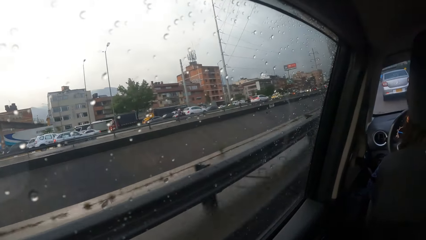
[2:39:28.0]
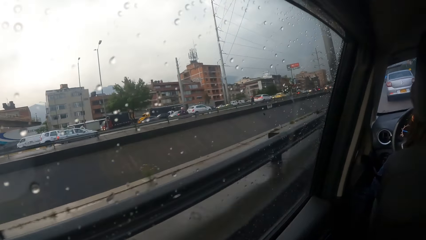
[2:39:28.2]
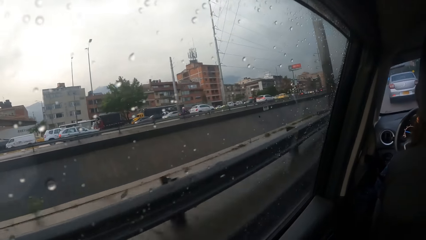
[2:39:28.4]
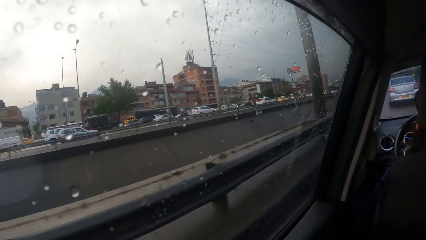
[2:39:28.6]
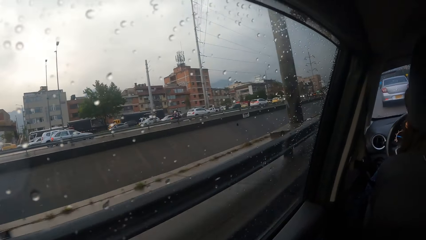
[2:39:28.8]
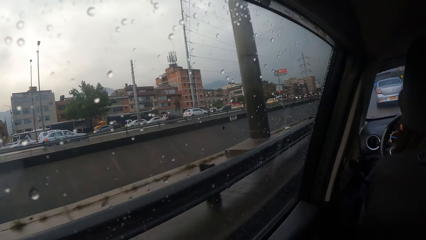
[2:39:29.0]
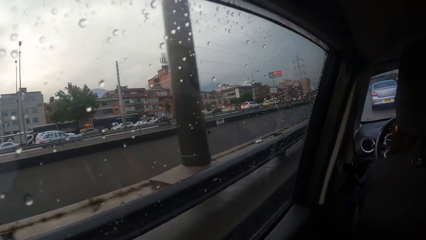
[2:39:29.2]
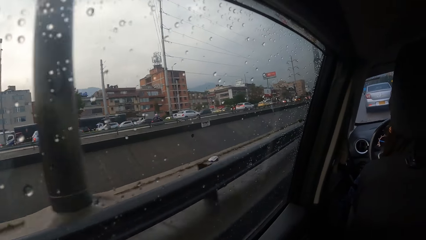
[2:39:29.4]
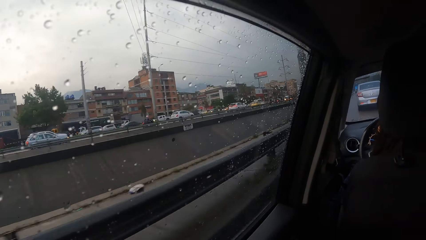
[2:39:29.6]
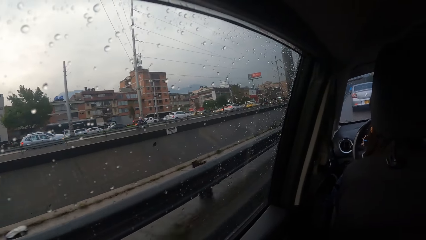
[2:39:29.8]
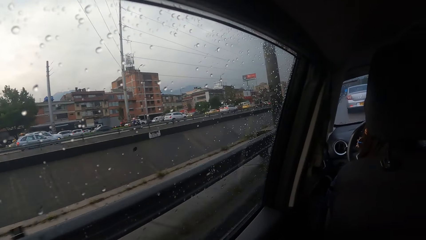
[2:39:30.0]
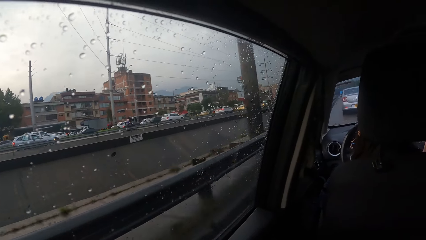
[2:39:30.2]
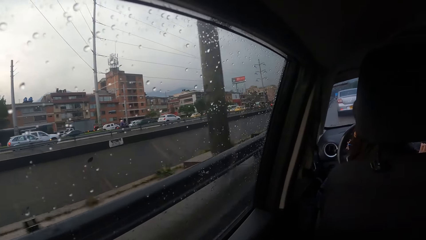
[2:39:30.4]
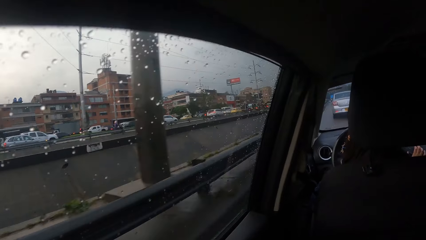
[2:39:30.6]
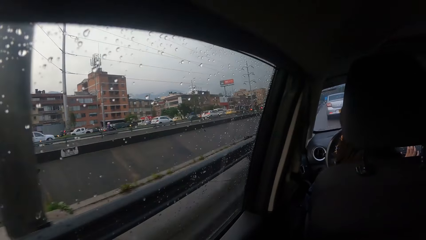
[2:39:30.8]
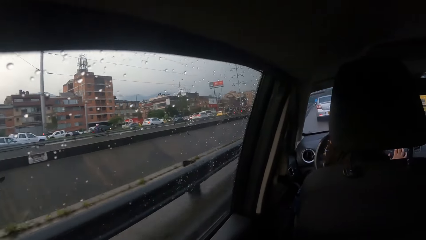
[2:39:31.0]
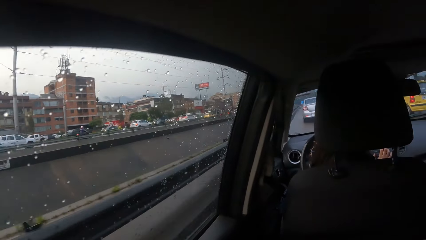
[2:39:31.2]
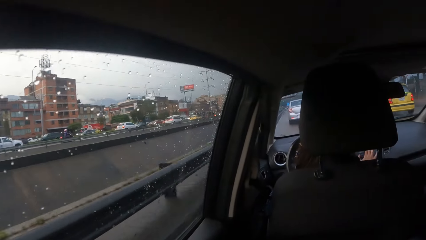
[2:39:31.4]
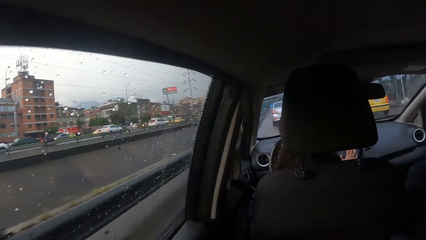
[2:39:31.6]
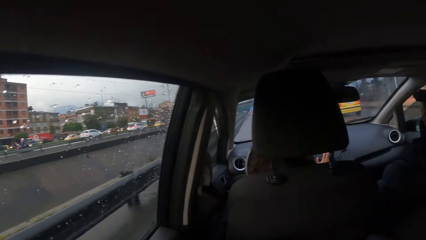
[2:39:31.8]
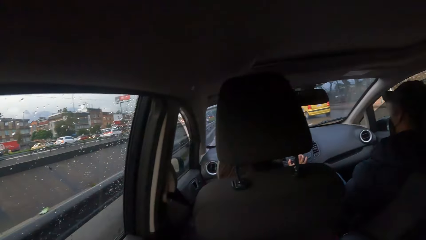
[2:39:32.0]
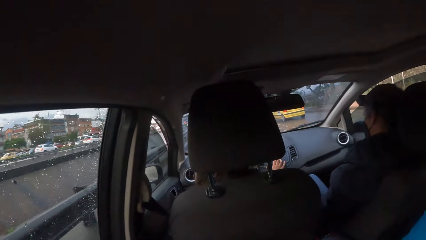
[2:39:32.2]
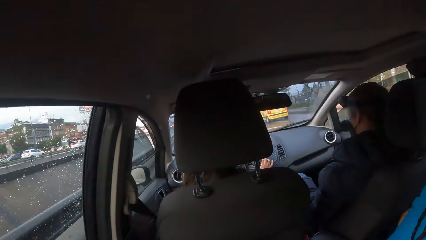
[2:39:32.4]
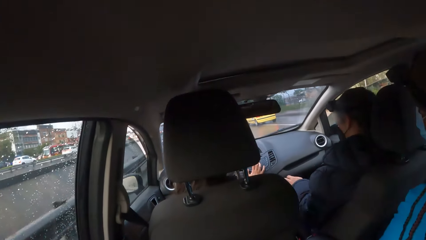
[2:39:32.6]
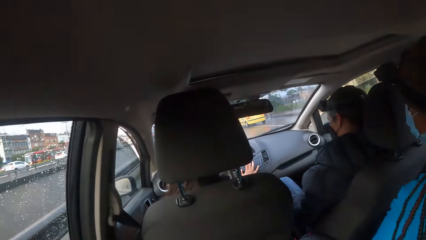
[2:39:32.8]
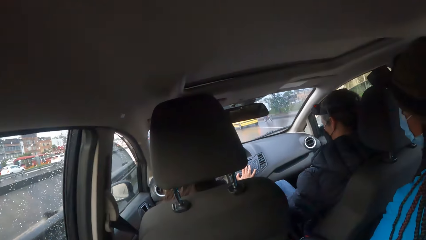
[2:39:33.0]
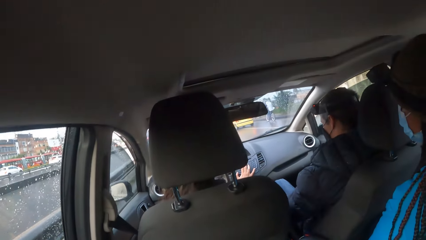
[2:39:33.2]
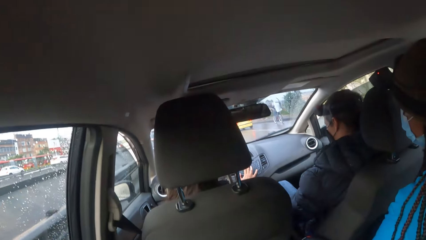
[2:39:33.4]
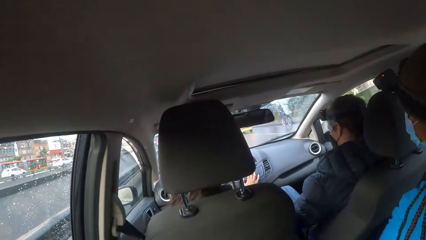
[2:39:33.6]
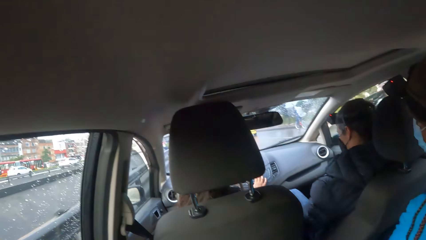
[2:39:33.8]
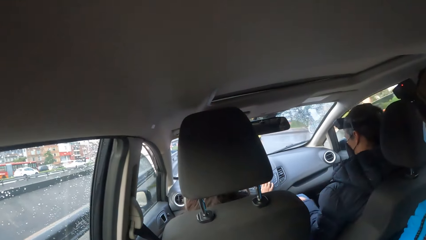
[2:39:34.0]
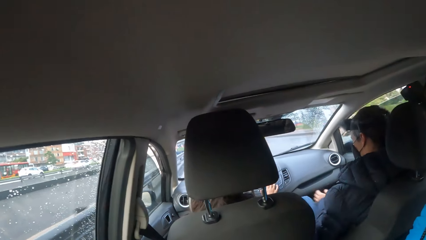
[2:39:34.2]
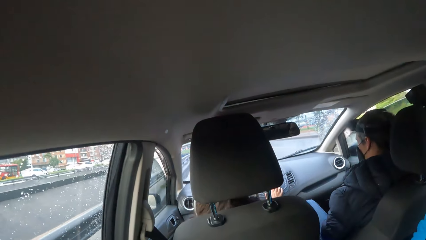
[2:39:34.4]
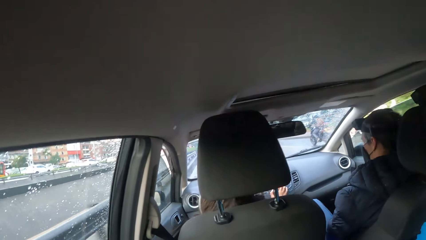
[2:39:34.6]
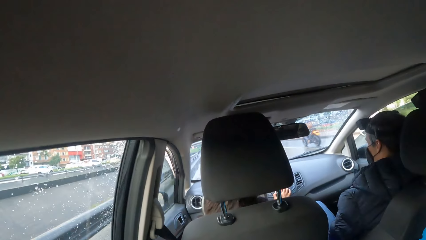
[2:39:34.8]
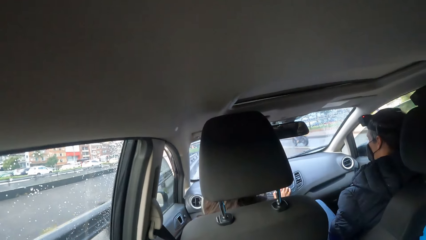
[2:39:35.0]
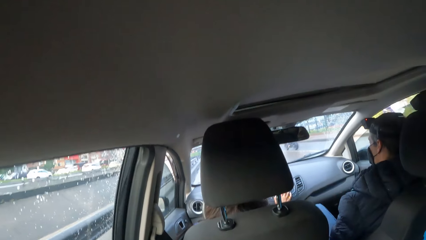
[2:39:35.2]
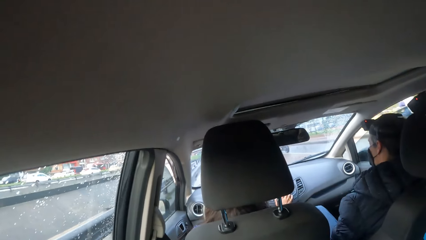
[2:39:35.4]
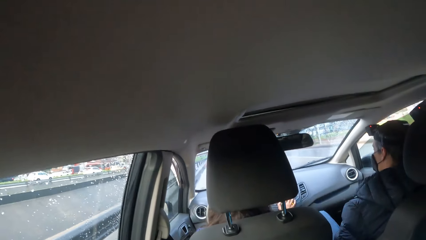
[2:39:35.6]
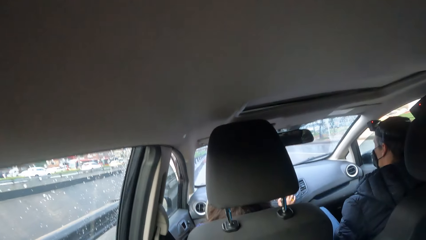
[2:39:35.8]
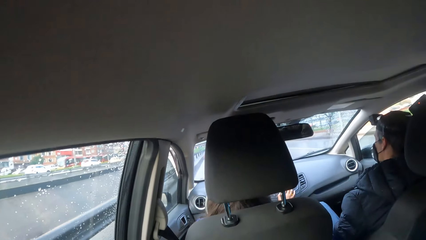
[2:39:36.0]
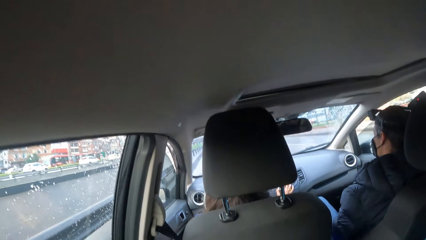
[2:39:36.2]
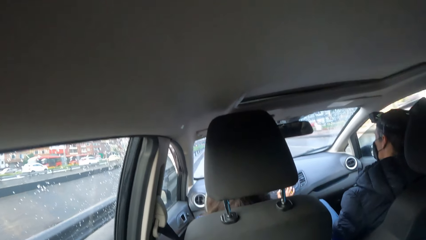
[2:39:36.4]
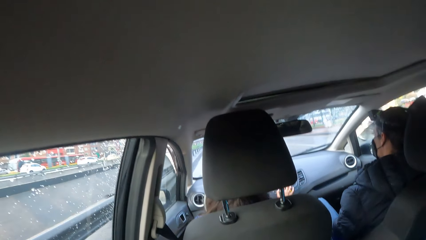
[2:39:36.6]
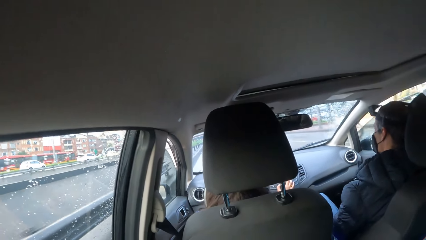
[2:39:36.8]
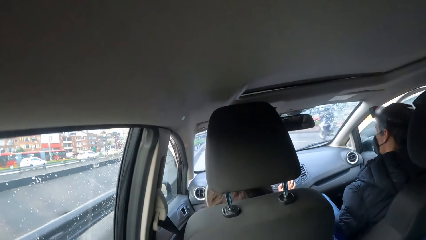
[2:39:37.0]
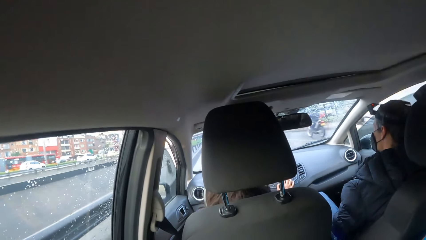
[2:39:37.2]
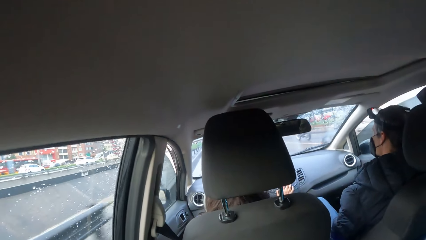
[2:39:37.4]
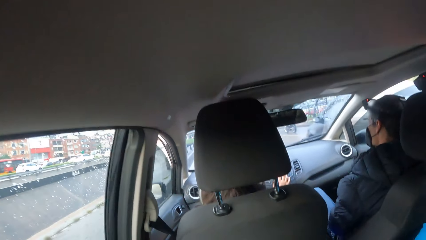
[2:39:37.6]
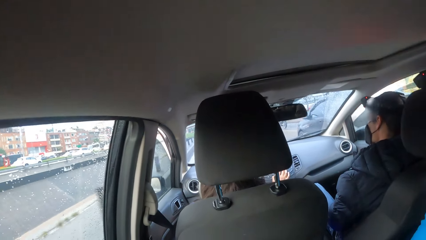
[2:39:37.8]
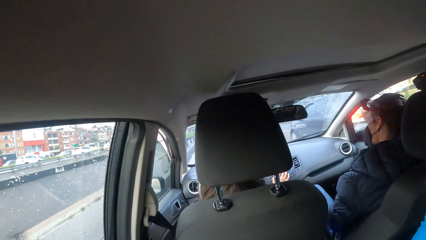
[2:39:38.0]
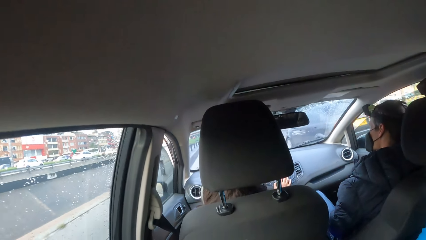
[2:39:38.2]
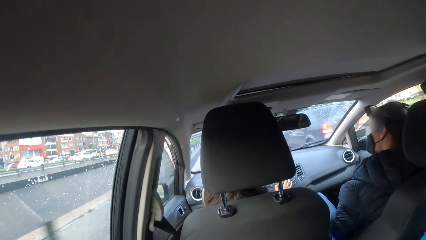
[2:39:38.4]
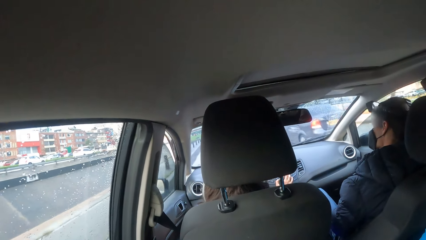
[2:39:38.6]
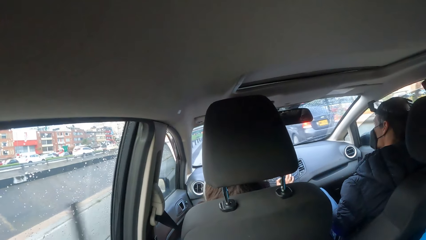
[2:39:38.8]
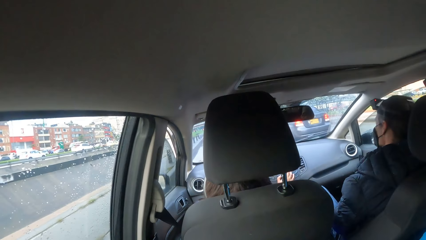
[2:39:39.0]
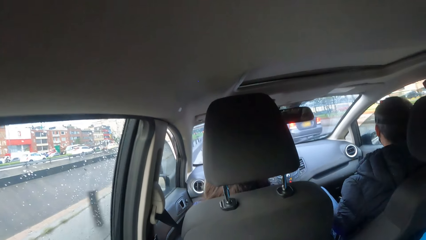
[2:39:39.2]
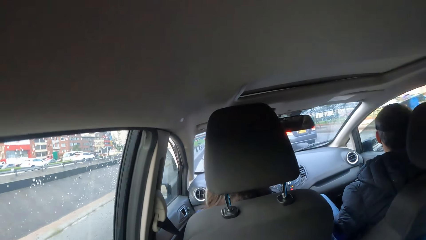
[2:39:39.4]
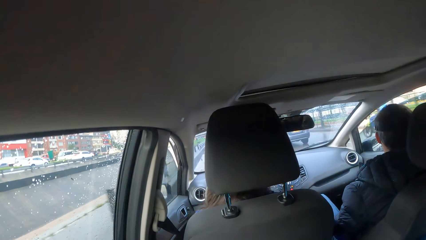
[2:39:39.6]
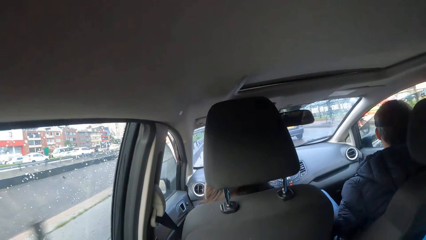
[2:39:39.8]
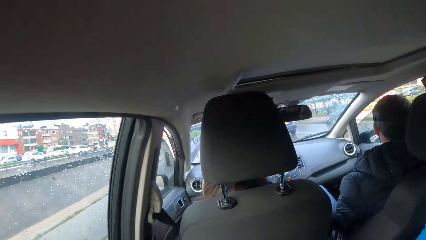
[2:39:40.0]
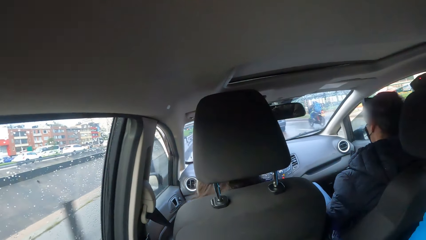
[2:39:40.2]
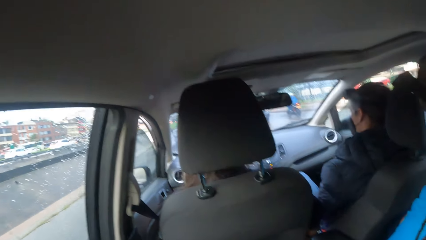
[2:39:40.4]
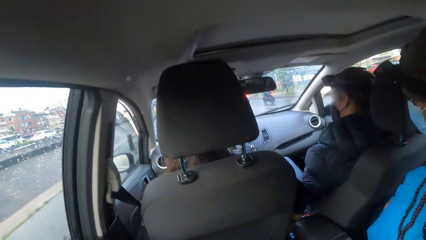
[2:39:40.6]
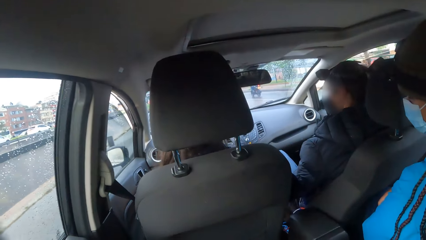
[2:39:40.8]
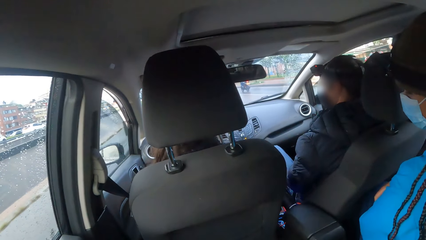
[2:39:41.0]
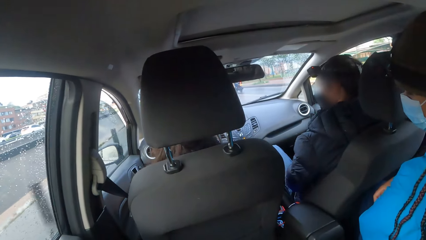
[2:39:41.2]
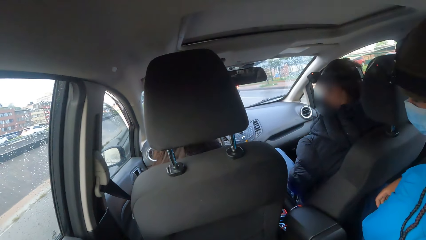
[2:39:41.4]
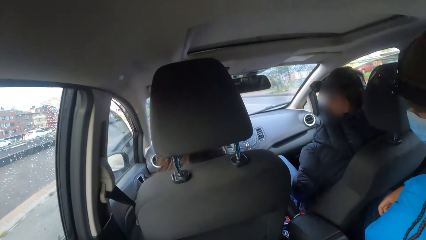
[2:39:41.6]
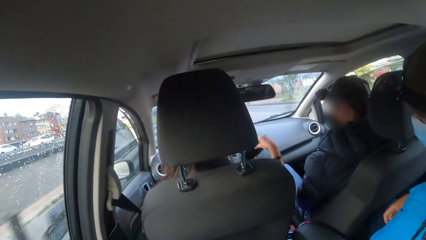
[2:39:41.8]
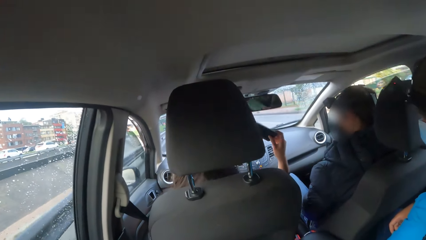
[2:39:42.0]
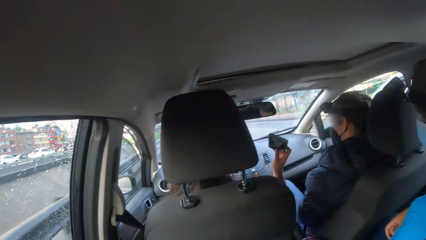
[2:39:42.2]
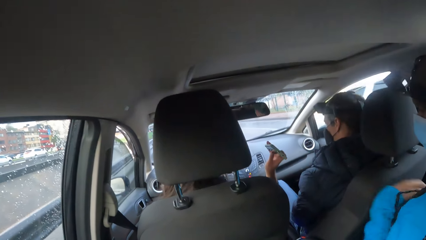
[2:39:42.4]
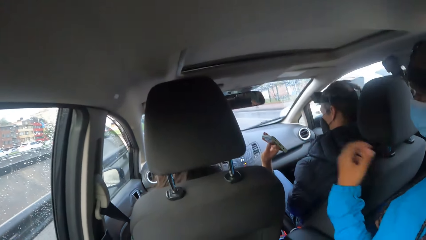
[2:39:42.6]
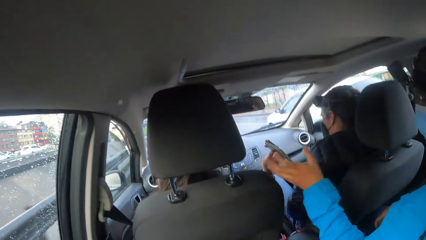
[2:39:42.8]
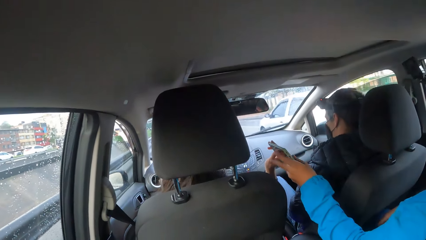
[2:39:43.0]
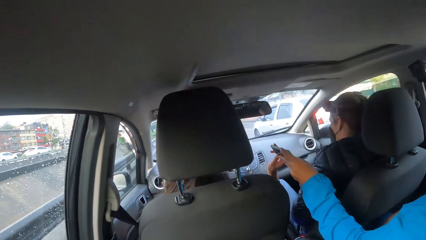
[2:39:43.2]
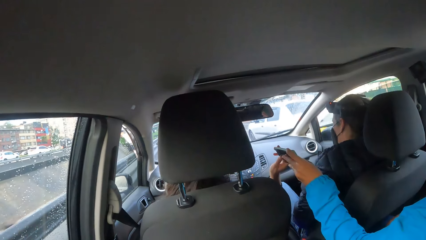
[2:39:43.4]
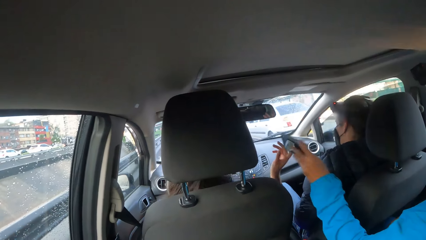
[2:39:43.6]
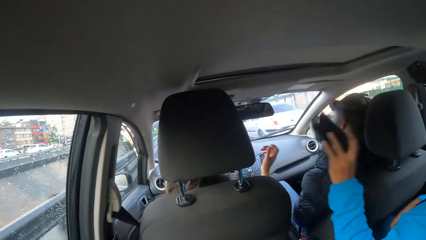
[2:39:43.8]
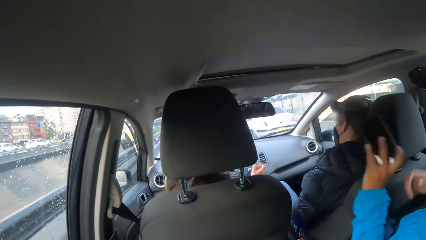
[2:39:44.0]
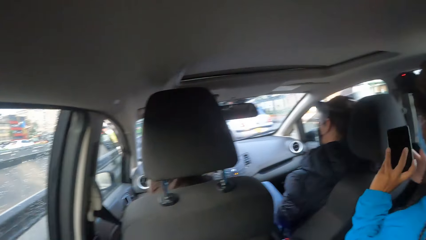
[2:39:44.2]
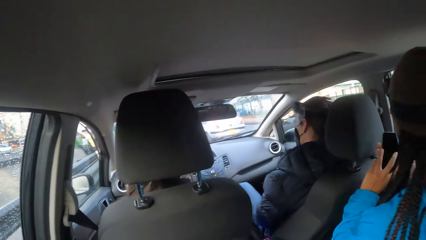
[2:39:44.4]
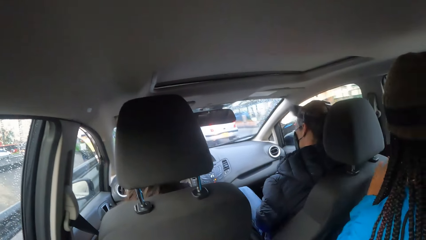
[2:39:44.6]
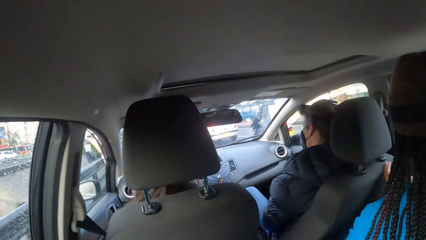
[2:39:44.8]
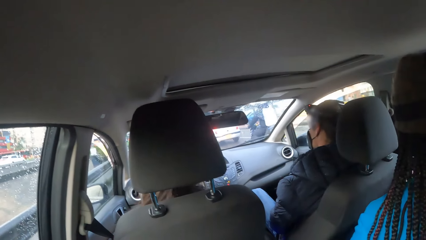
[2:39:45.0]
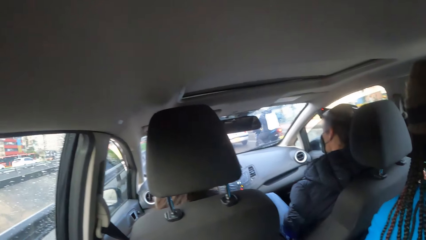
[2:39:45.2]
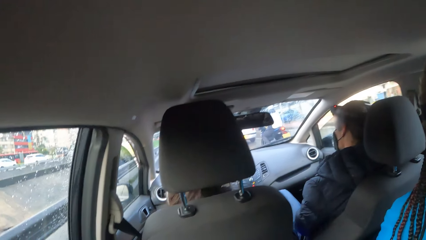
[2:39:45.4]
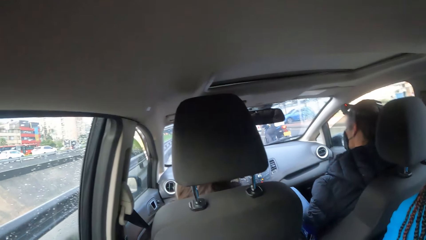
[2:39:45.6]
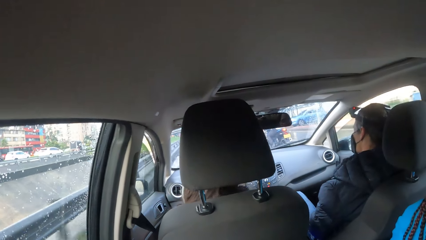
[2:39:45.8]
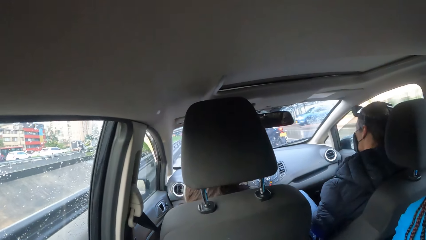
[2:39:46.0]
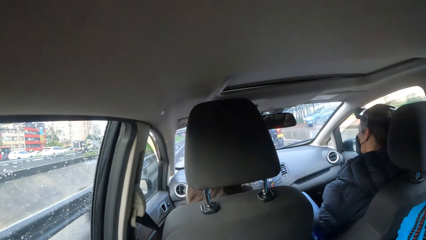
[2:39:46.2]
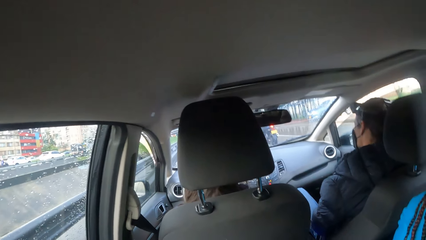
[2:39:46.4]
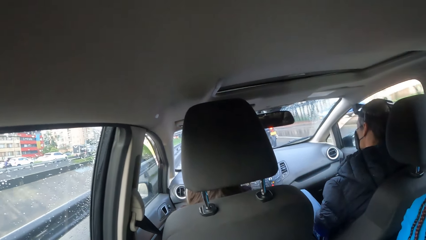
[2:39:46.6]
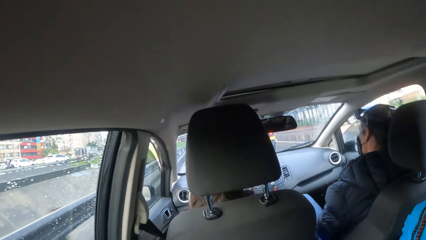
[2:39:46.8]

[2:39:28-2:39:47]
The woman operates a car stereo with her right hand. A blue car drives past the camera wearer. The woman passes a phone with her right hand to another woman. A white car drives past the camera wearer. The other woman collects the phone from the first woman with her left hand. The other woman passes the phone to her right hand from her left hand.
